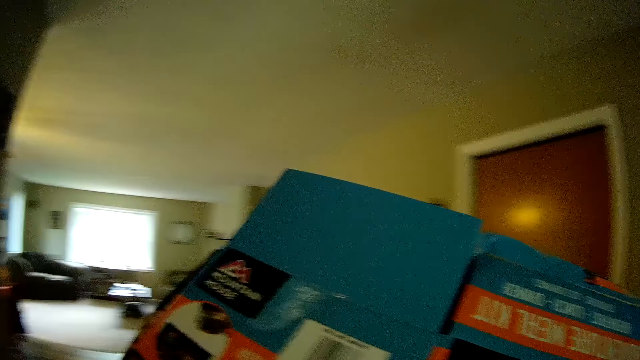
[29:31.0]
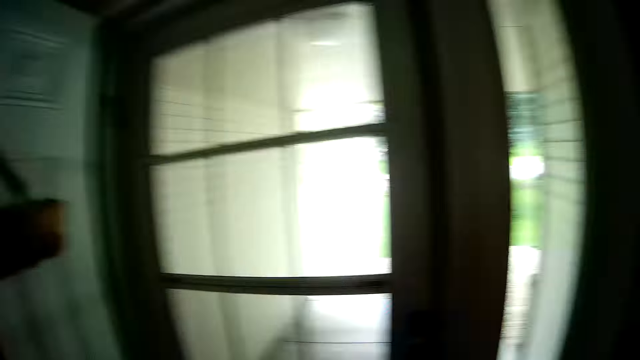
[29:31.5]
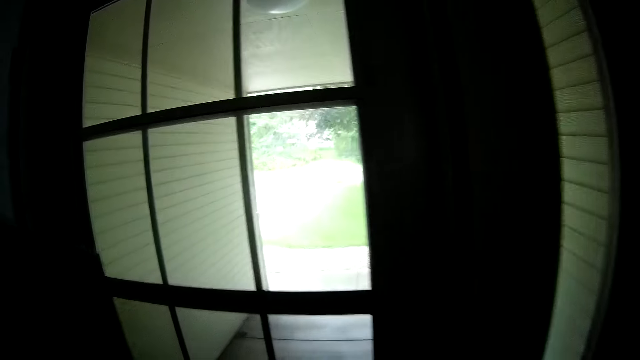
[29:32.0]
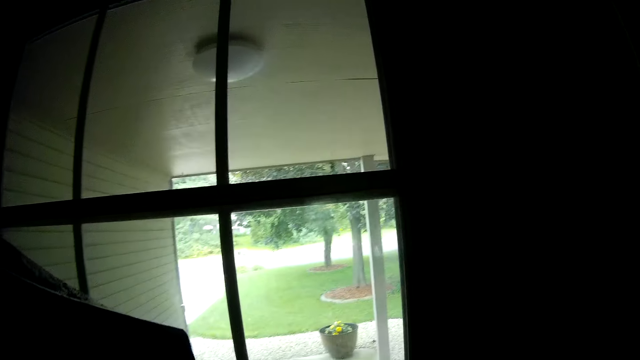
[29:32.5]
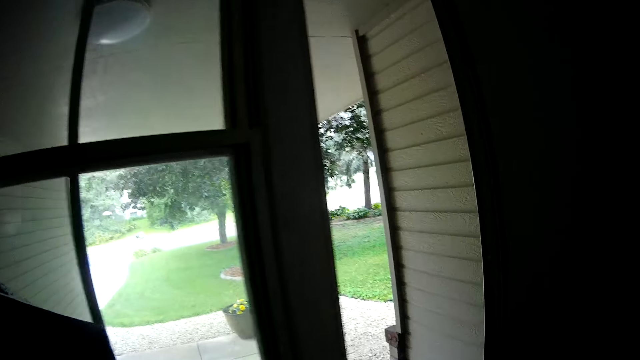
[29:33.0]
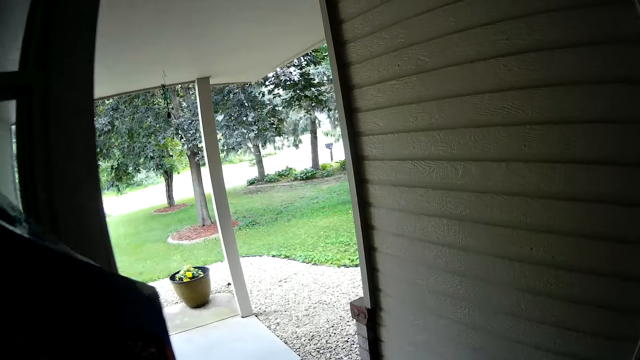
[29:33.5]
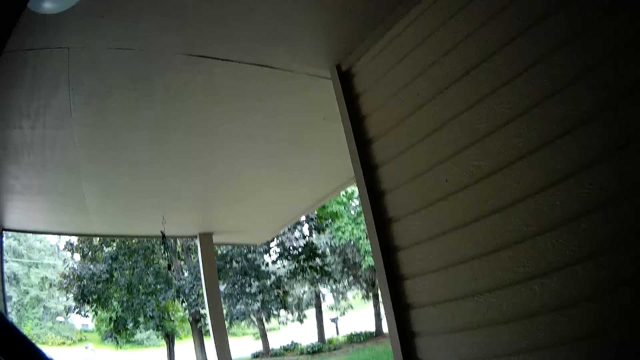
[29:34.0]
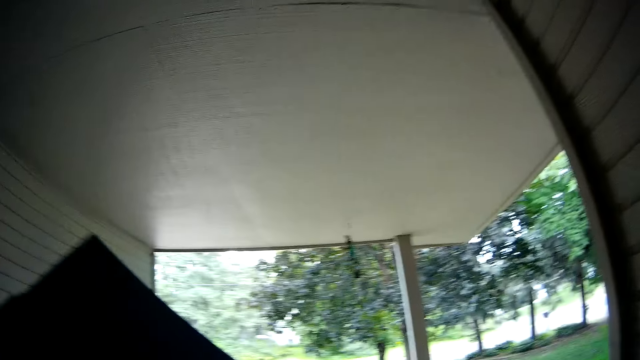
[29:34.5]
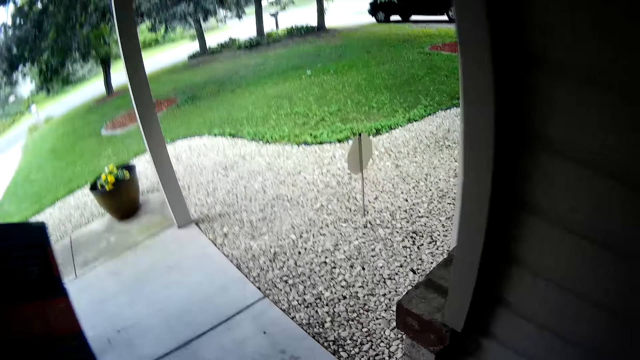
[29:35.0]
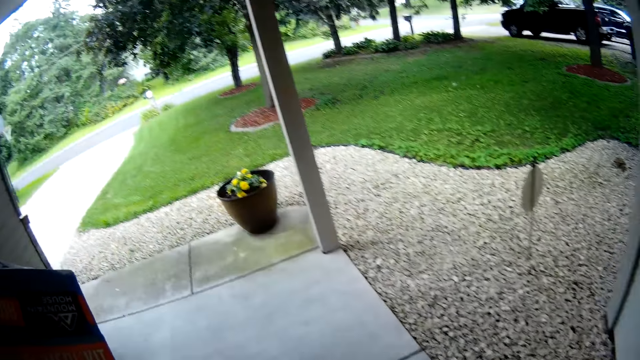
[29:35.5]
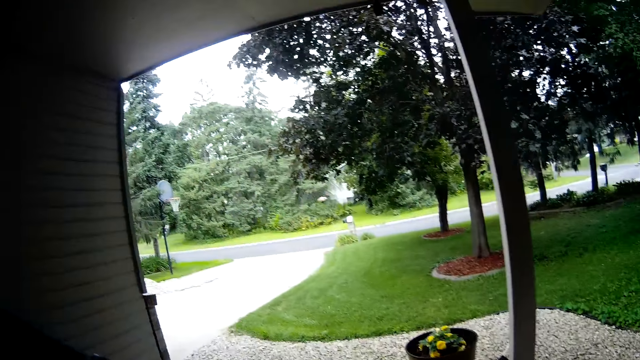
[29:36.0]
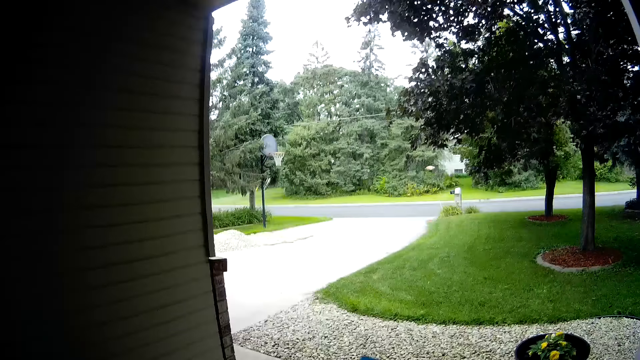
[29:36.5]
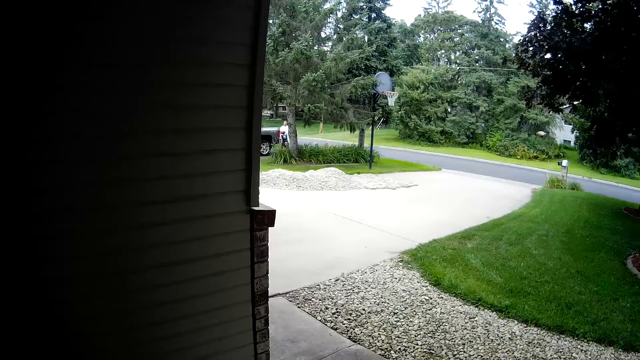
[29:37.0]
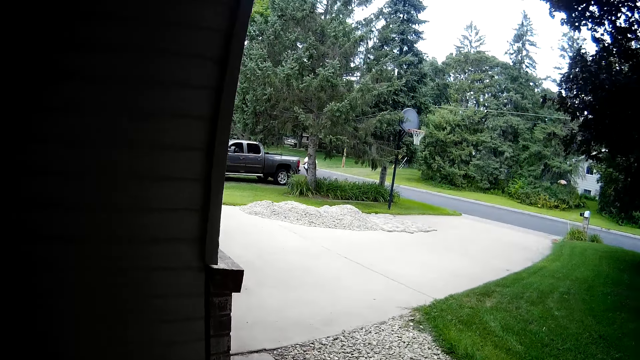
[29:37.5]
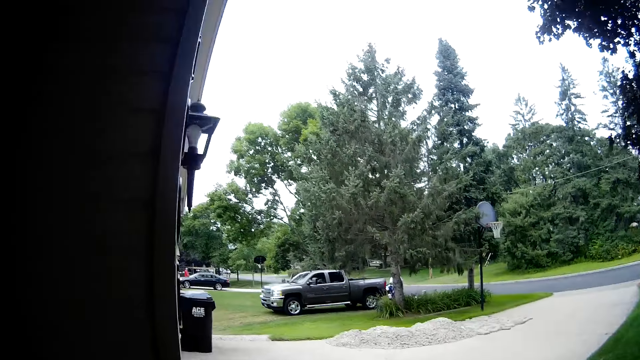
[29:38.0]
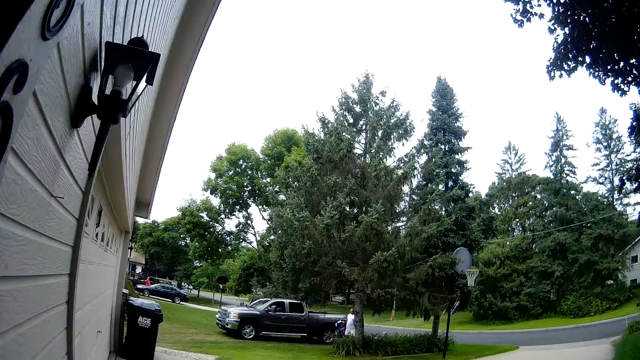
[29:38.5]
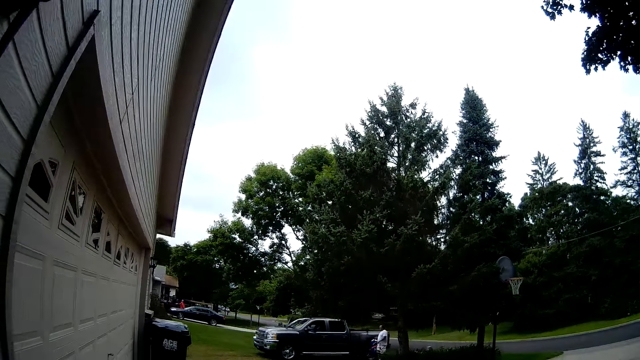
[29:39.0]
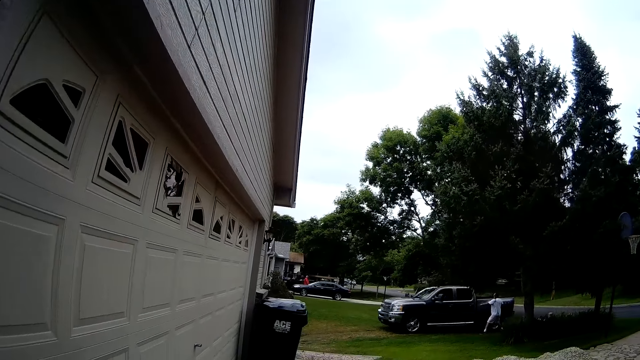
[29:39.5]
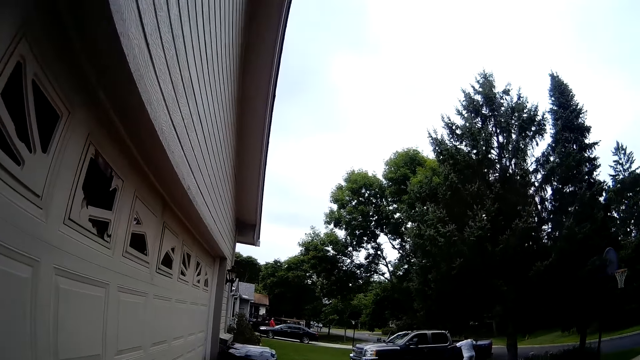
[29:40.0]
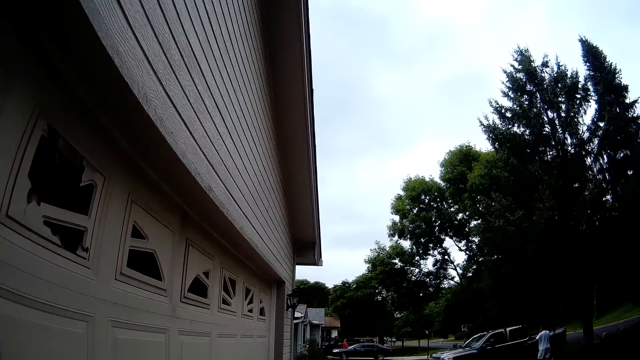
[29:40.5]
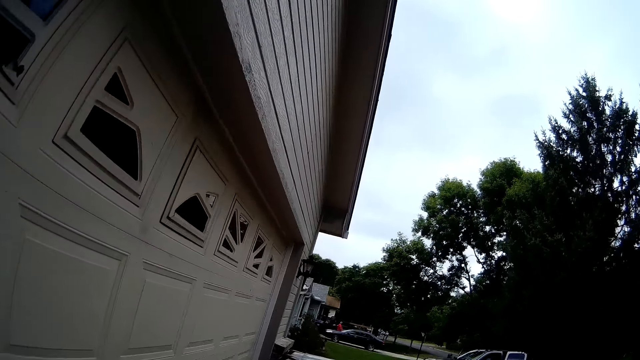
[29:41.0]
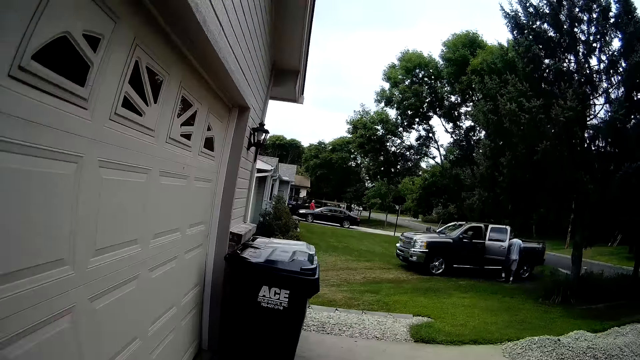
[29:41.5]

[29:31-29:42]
The camera wearer opens the door. They walk out of the house.

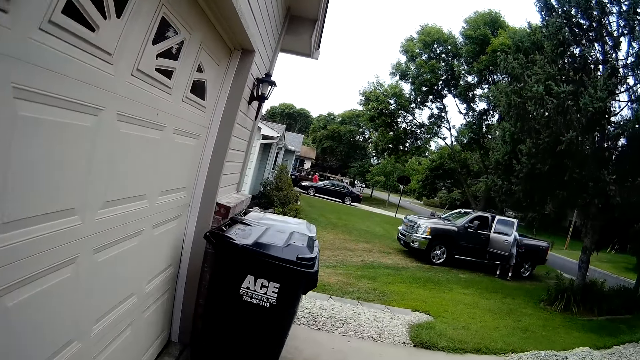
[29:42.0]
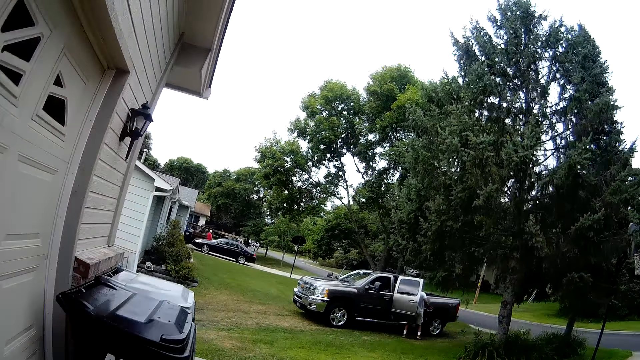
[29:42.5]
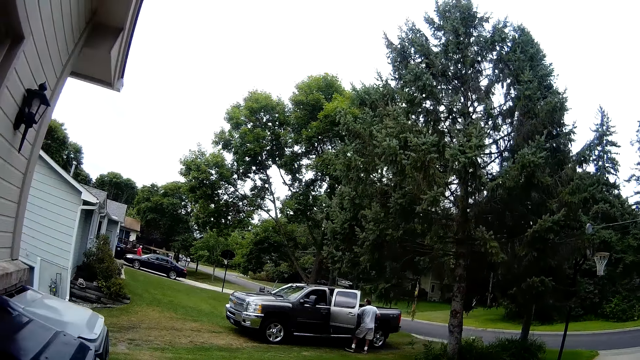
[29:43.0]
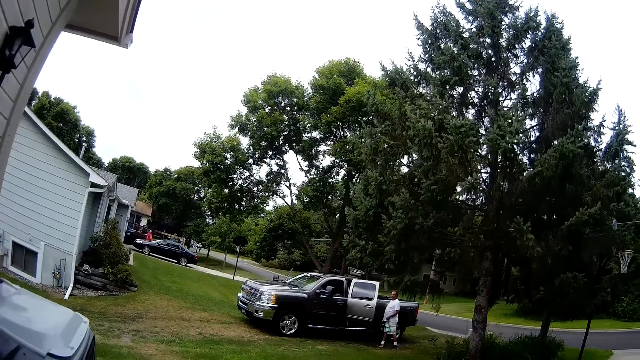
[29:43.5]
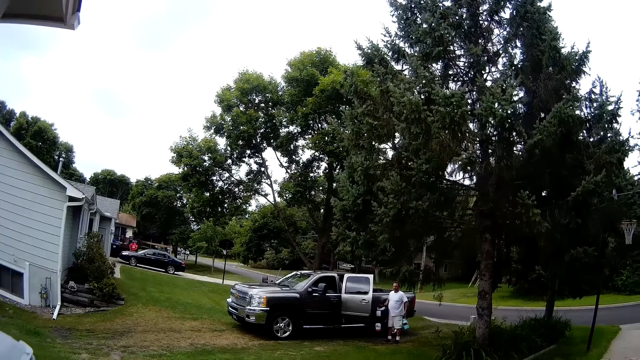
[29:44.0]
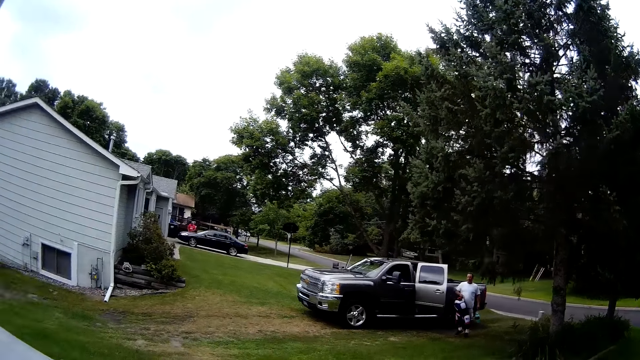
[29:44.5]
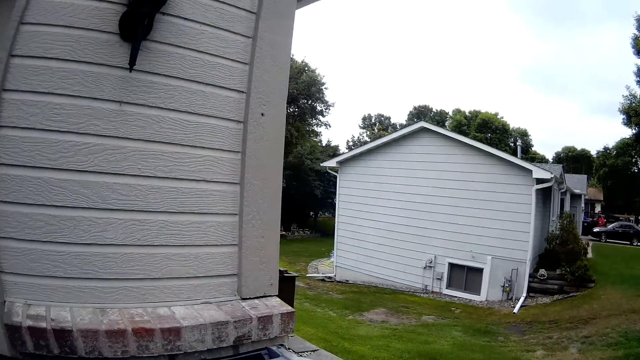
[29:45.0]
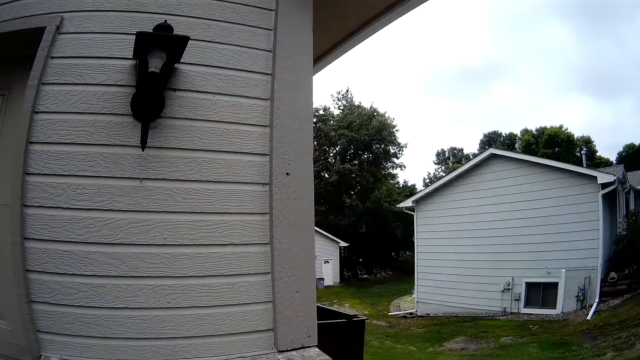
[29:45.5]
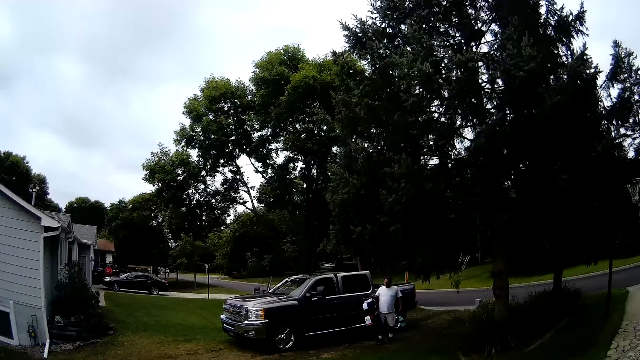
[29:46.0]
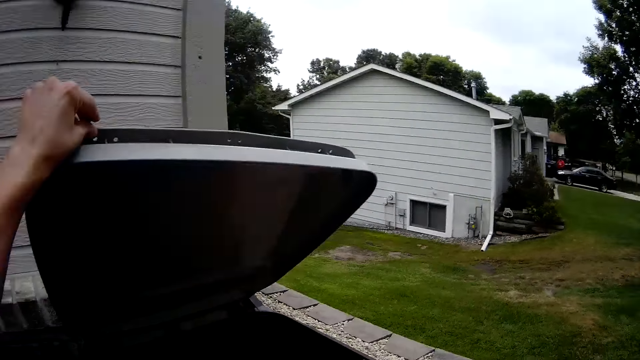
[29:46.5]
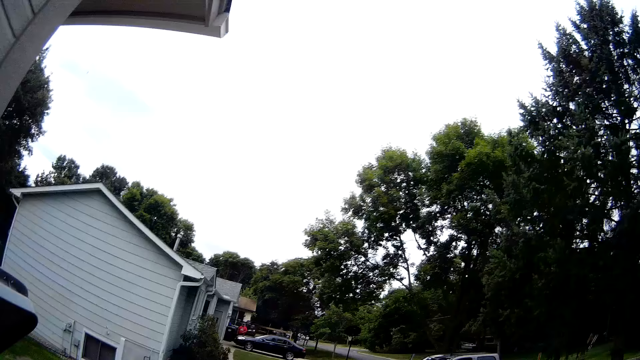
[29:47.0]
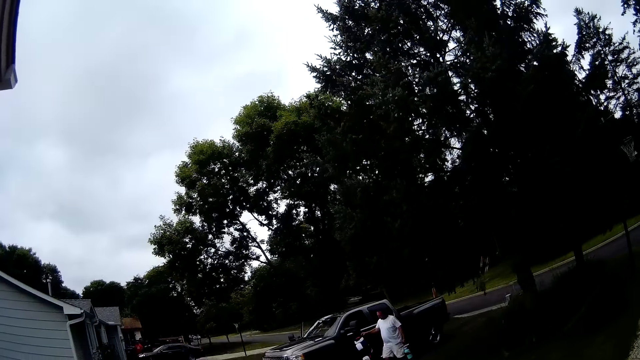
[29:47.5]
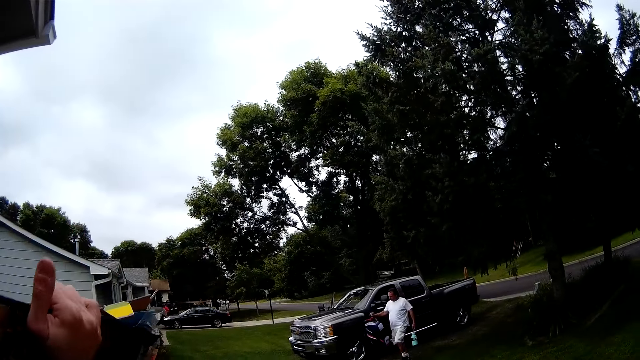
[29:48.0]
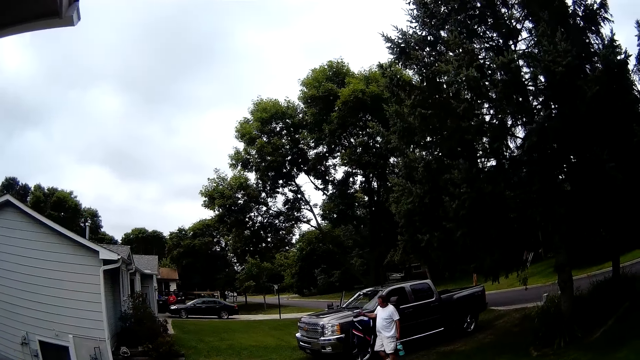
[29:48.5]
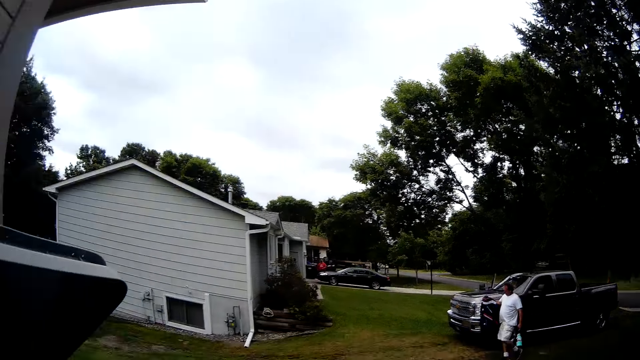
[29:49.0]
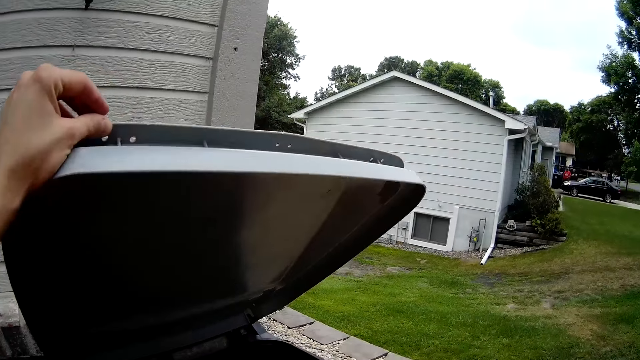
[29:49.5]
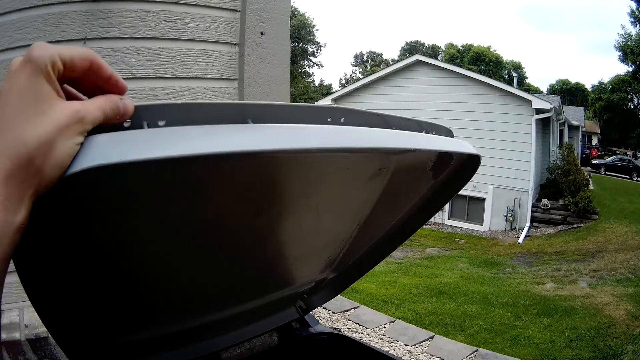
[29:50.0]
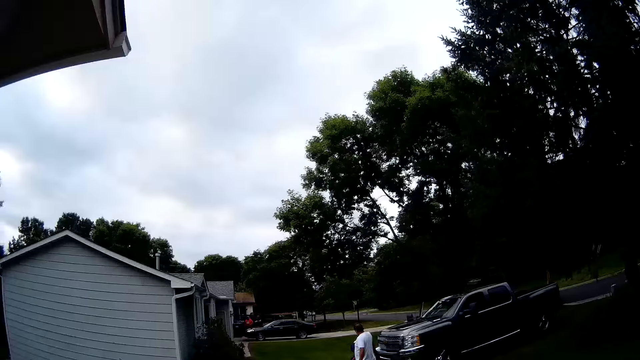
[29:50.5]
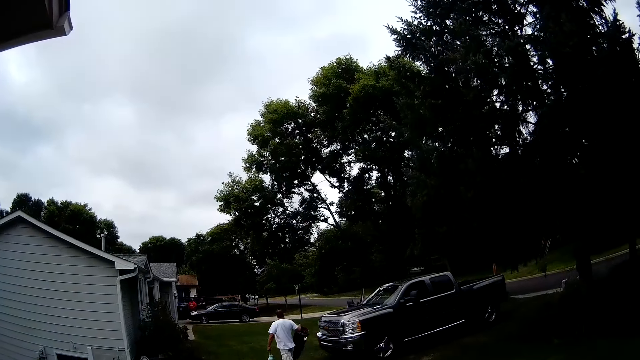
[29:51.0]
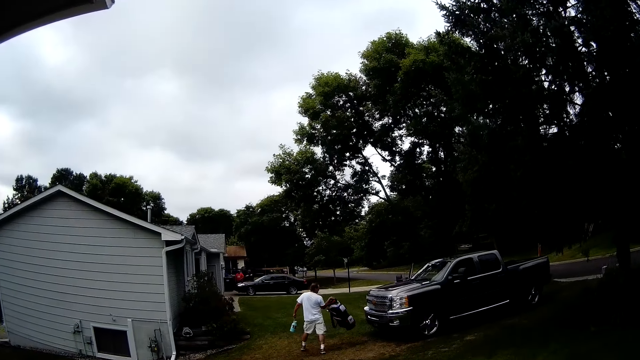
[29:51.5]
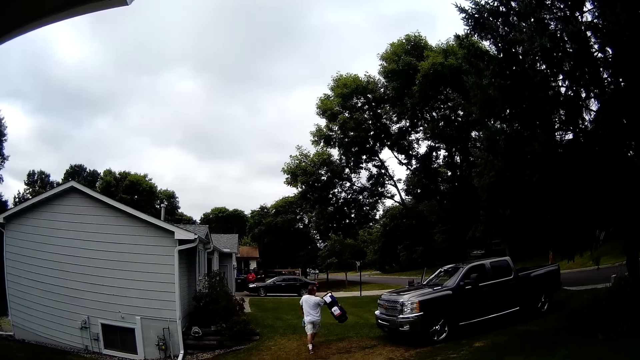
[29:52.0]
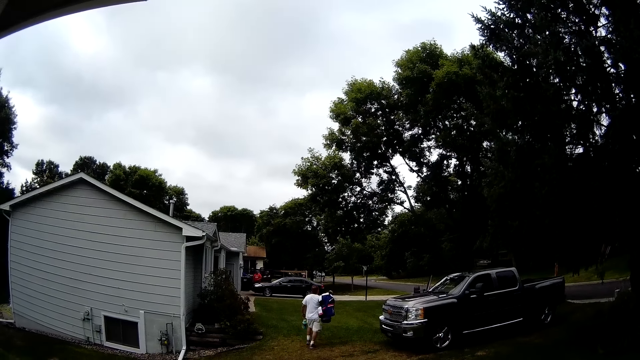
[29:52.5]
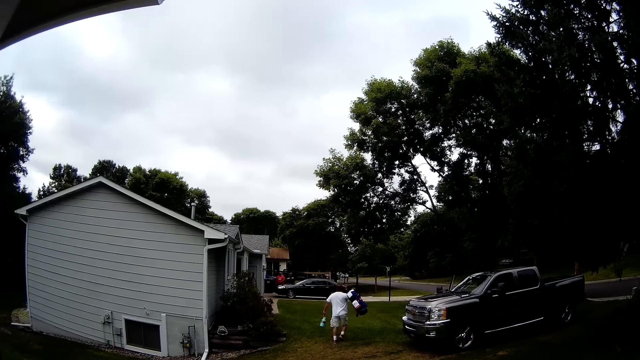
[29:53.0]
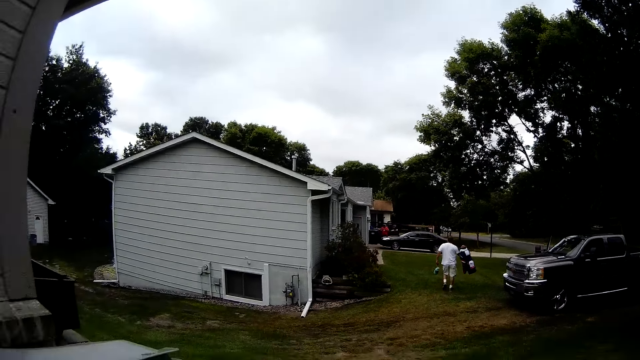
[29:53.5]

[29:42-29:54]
A man opens a car with his right hand. The man brings out a bag from the car with his right hand. The camera wearer opens a waste bin with her left hand. She interacts with the man. She puts the carton in the waste bin with her right hand.
